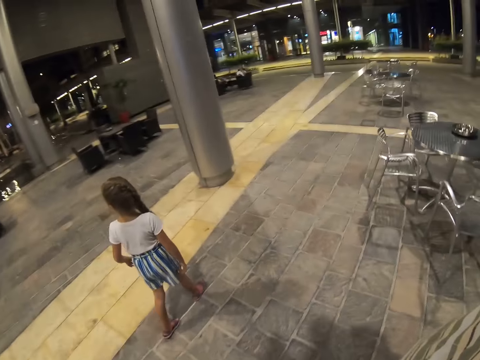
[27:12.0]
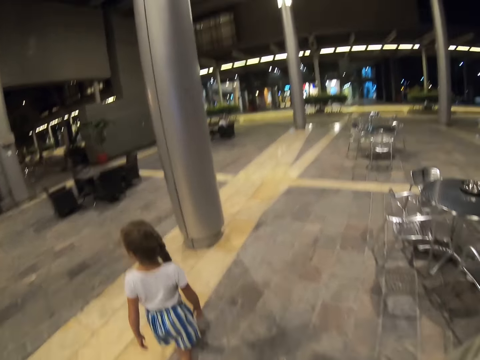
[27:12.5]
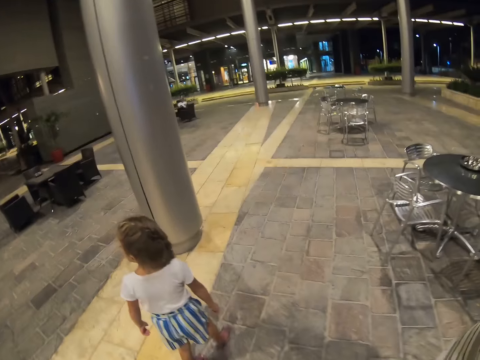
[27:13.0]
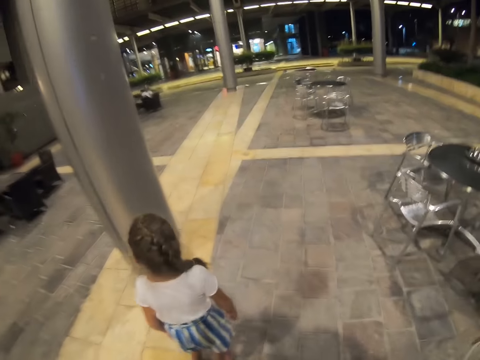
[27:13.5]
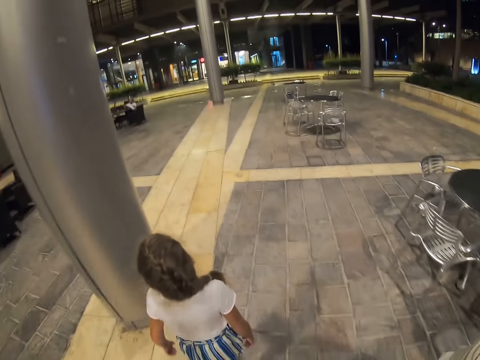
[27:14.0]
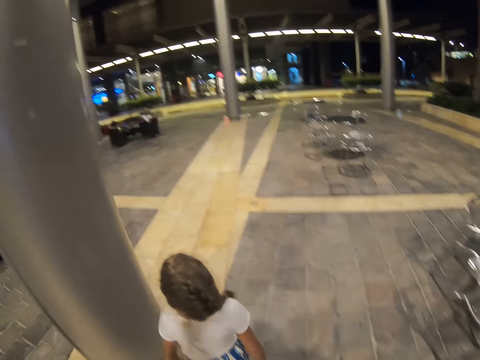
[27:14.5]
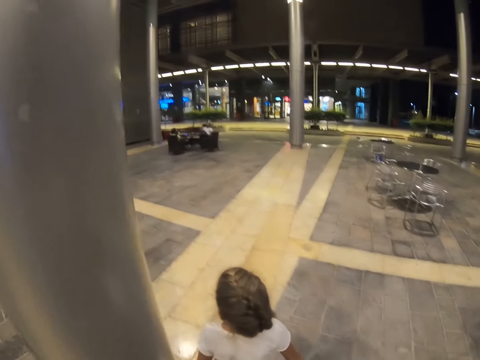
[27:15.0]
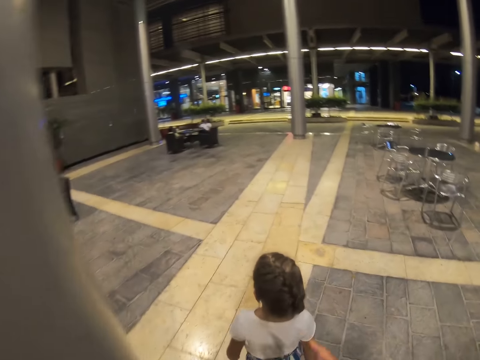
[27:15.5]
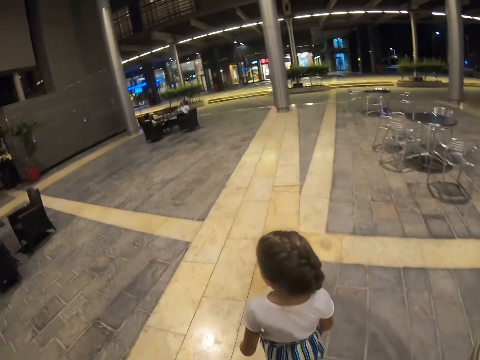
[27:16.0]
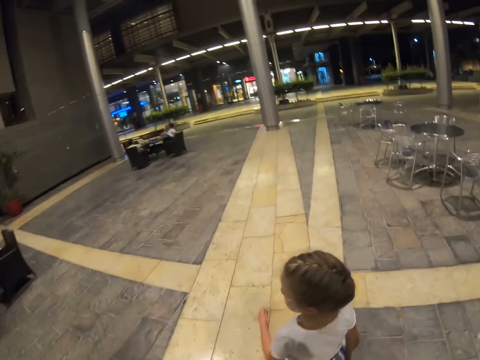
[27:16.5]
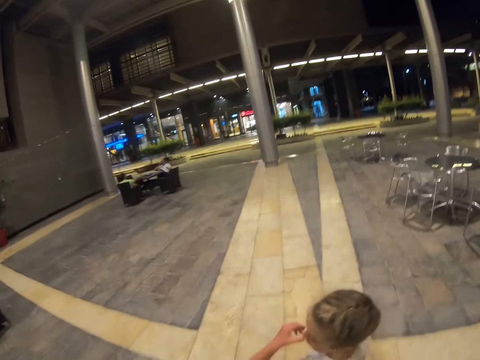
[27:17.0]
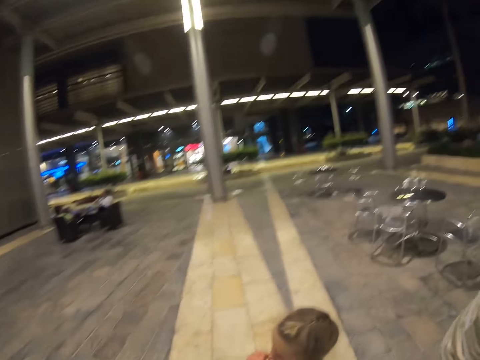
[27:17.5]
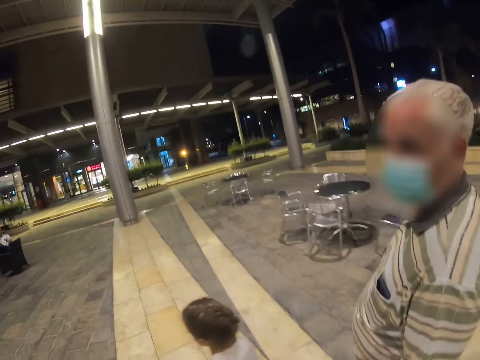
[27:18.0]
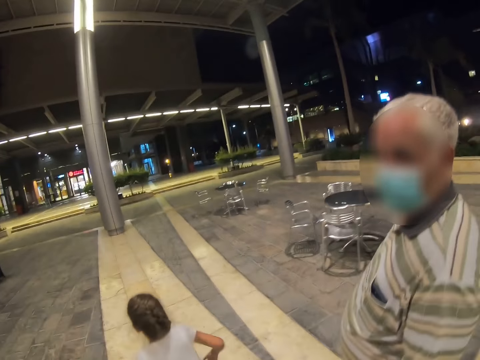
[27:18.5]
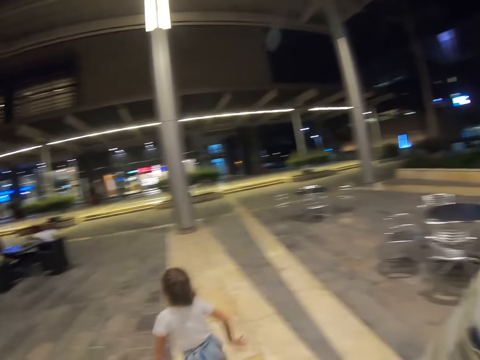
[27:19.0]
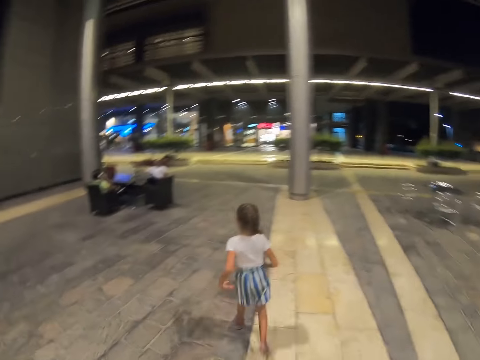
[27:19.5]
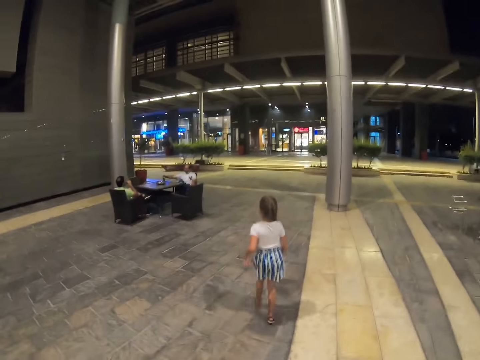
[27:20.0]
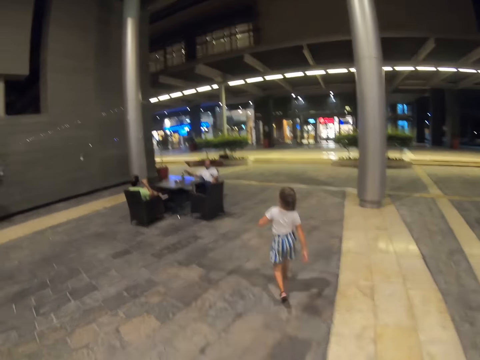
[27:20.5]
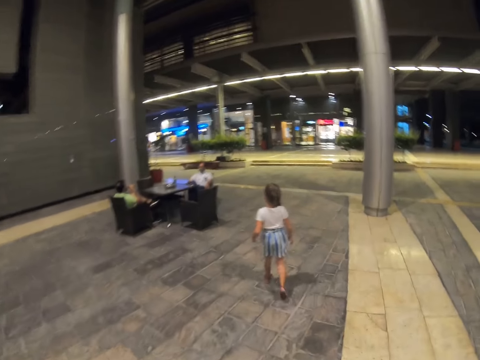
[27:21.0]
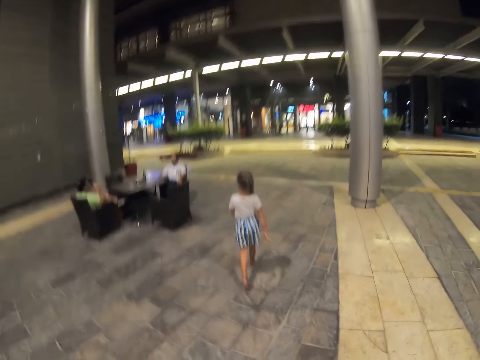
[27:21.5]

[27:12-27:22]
The camera wearer walks towards the supermarket.

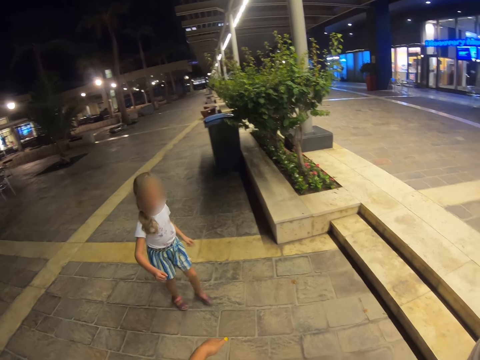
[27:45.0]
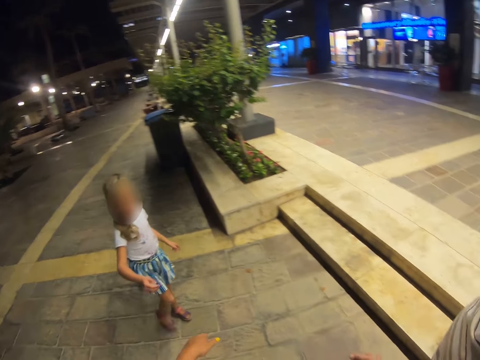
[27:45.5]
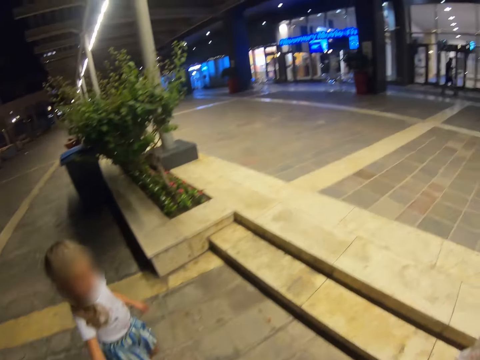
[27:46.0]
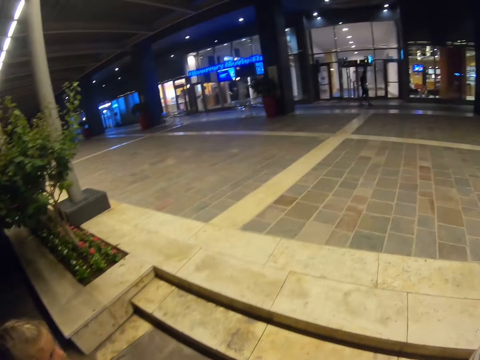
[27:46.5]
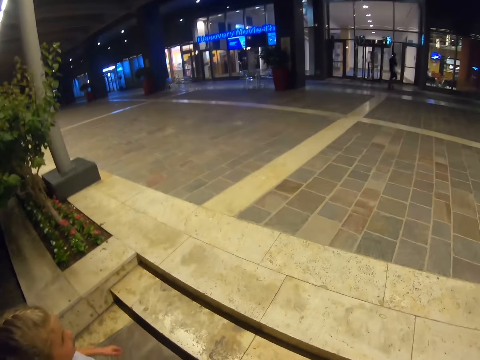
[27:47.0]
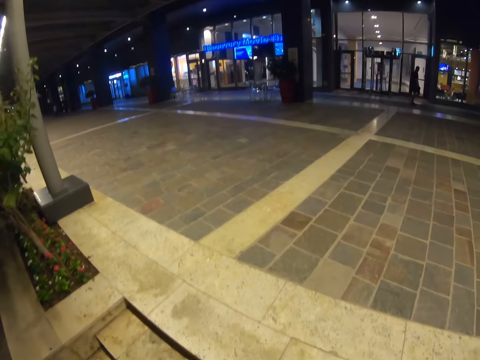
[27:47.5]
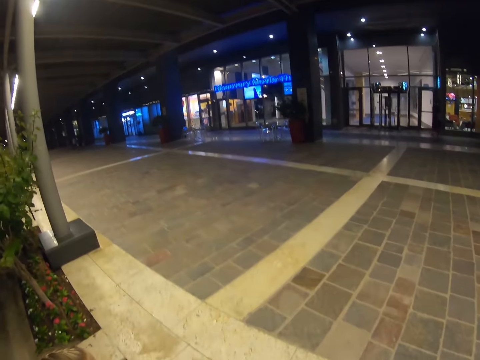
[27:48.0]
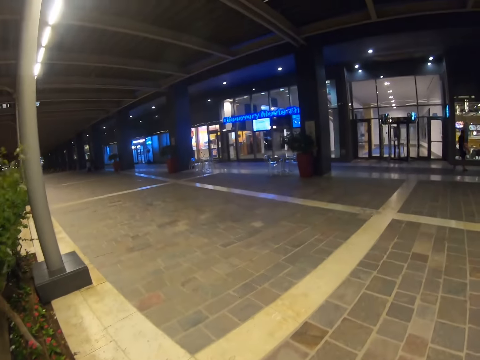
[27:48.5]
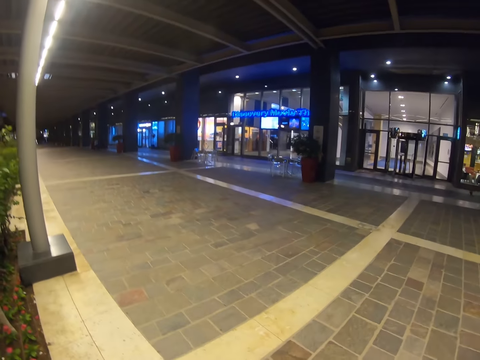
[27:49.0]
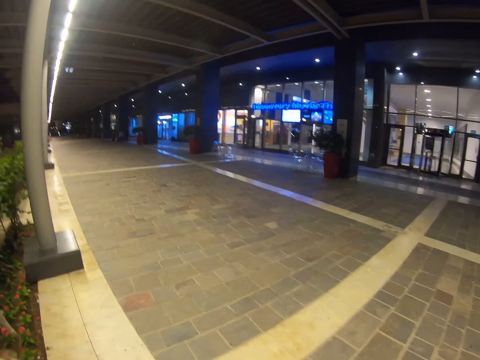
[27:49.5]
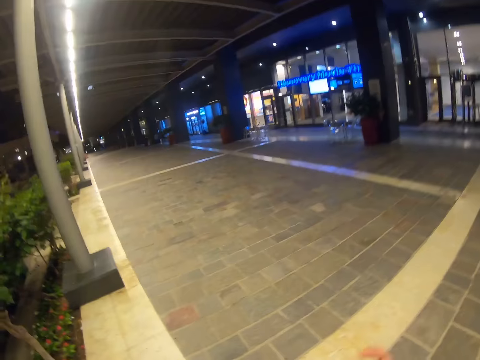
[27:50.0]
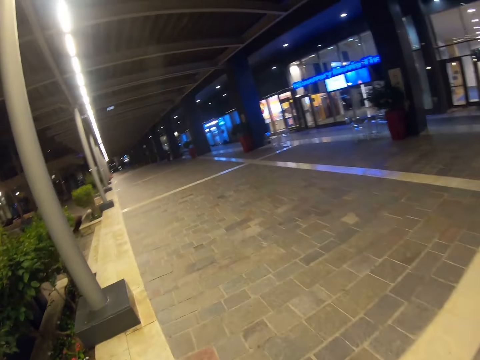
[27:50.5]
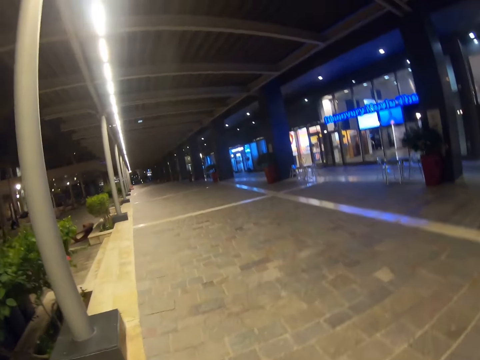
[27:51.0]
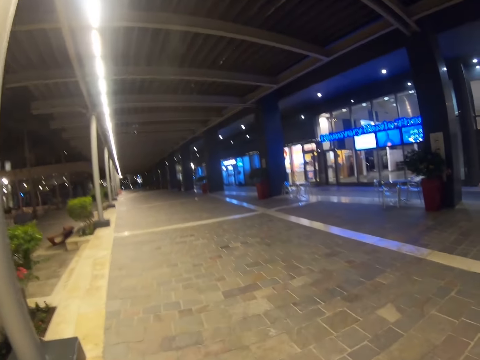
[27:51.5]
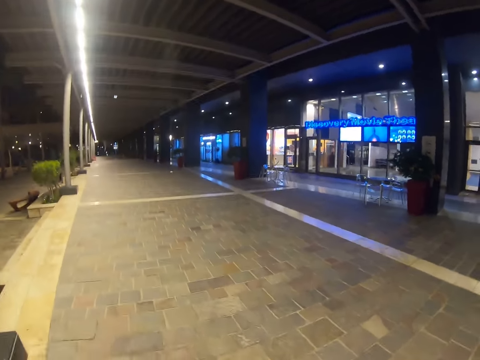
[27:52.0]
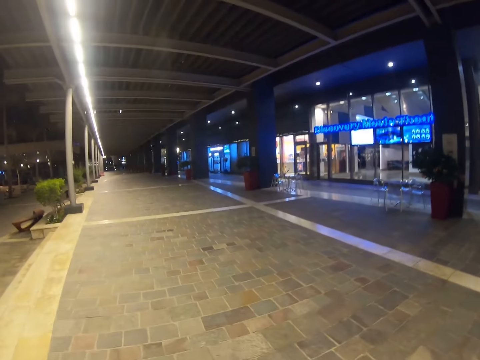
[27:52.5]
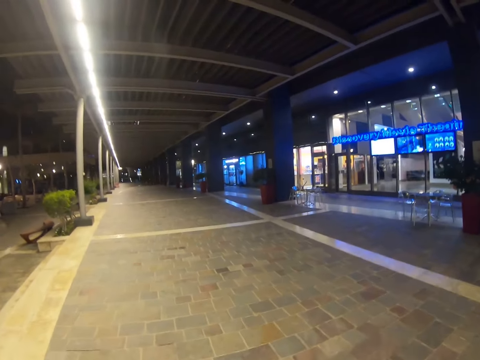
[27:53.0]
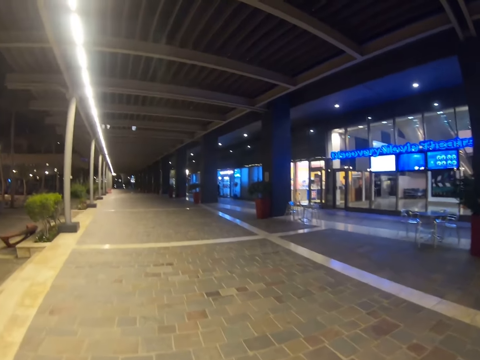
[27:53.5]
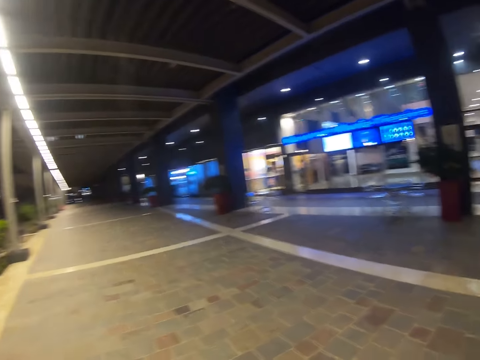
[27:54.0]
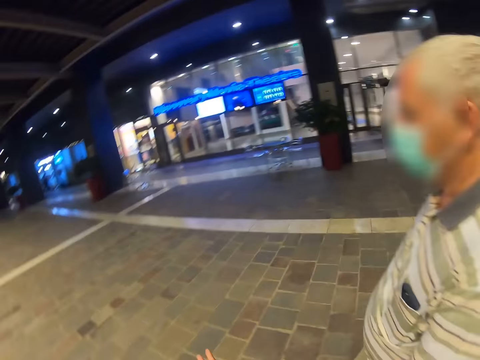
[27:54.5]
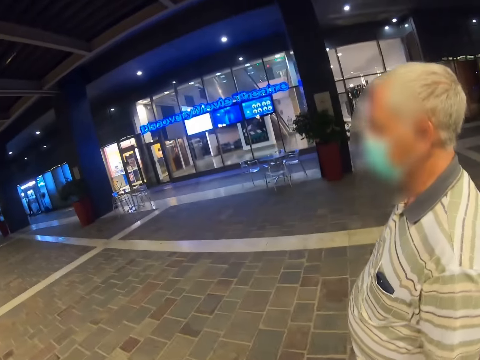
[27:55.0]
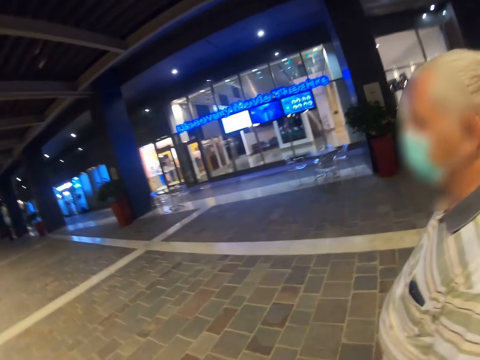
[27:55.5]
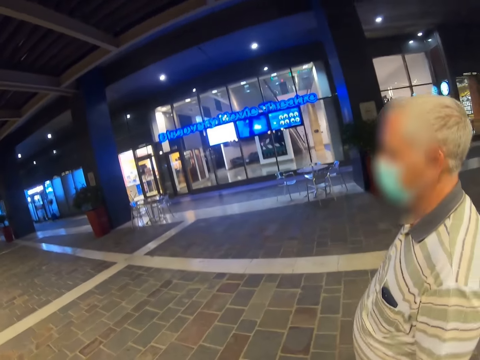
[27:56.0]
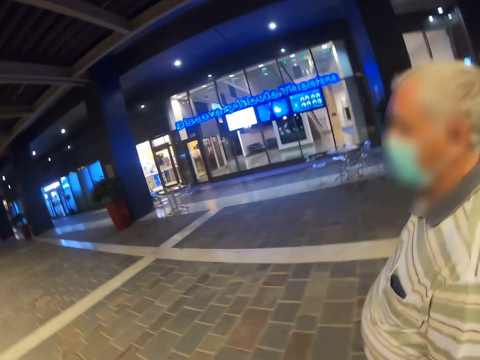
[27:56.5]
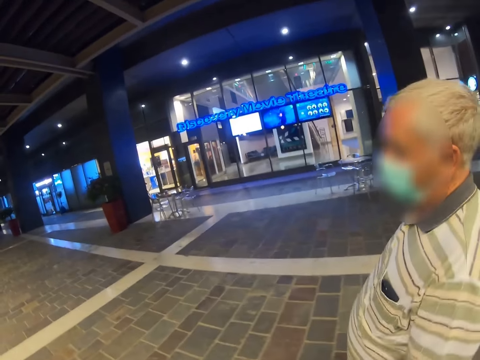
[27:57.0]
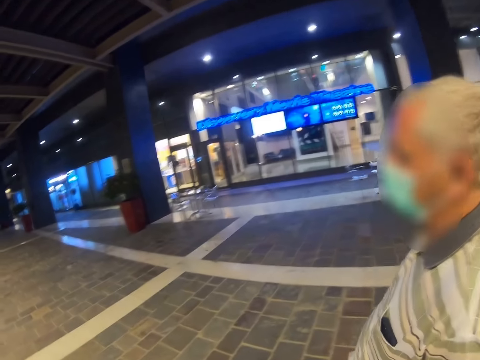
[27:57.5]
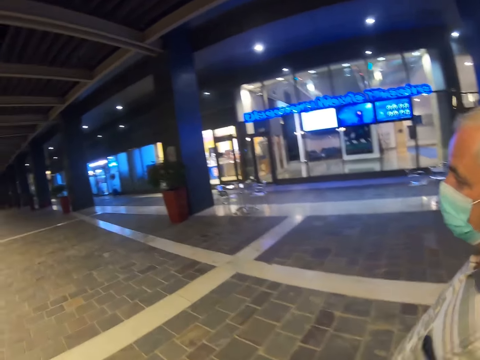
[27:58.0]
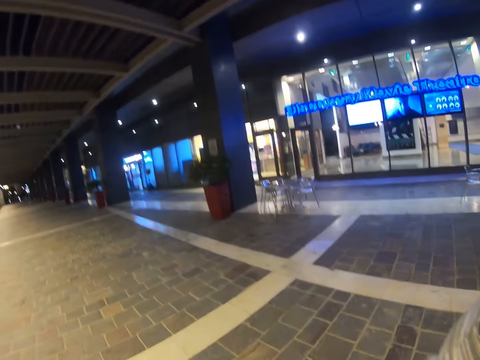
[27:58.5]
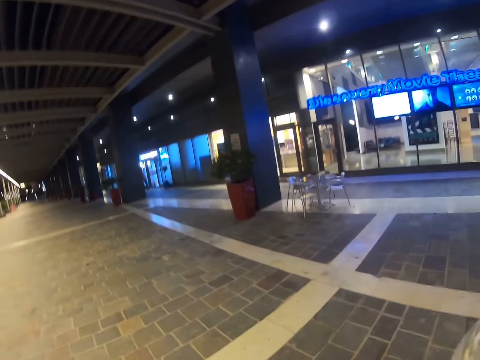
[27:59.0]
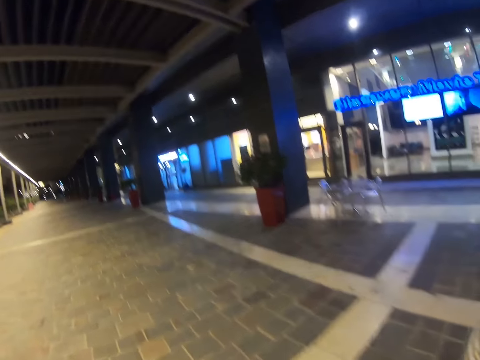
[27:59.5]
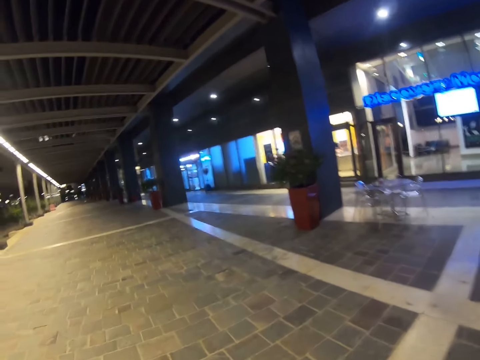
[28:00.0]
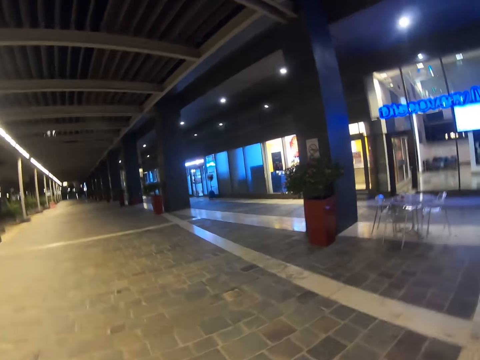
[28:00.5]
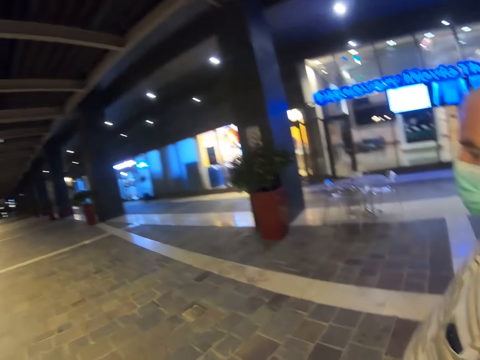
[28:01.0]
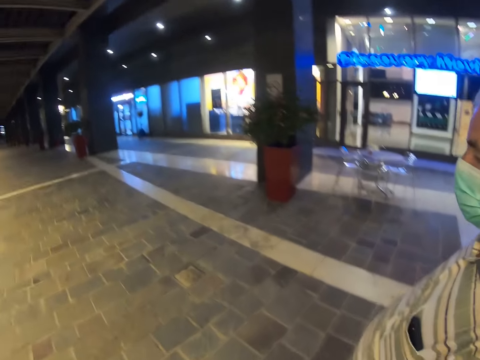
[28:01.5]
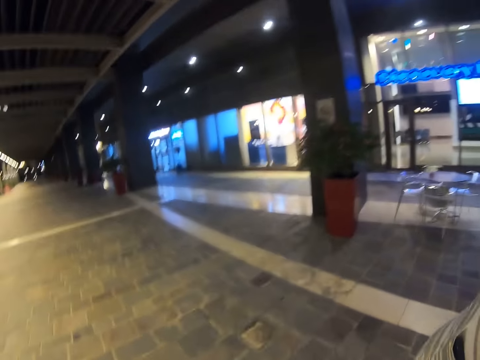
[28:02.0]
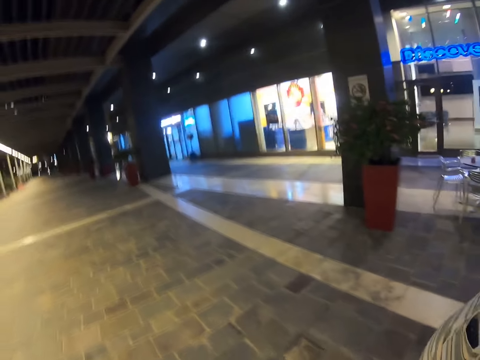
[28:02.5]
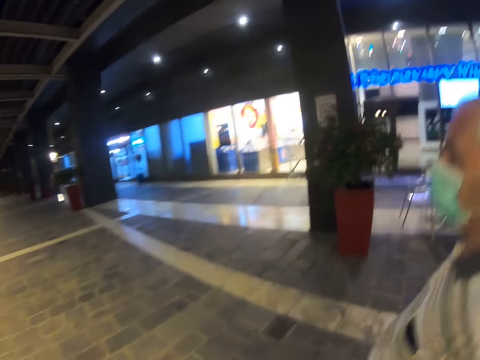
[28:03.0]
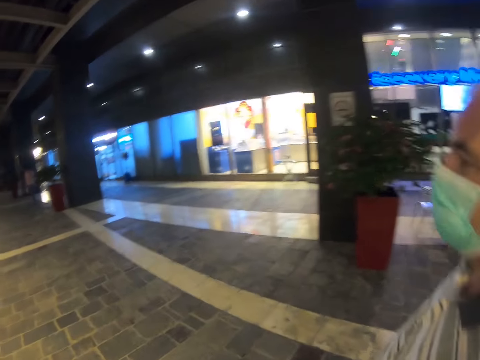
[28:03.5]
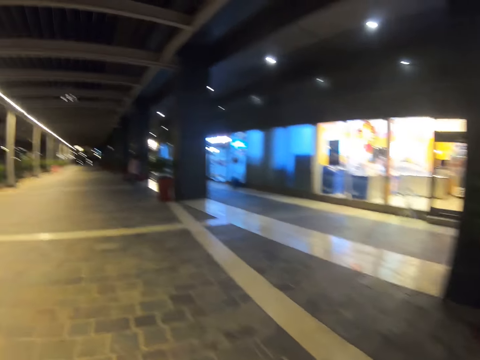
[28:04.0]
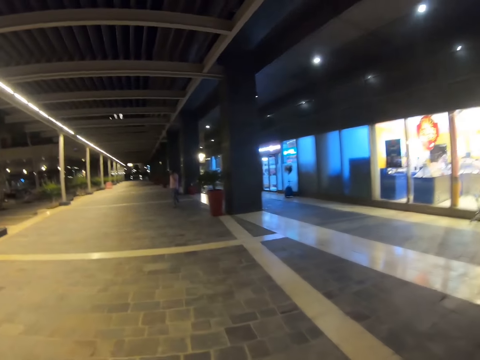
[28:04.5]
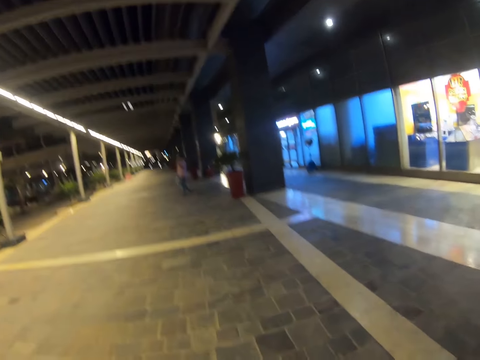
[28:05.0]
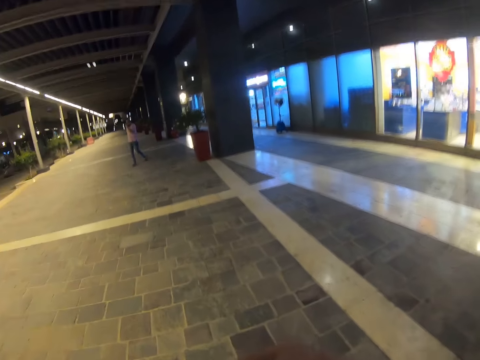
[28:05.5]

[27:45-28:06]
The camera wearer holds a person's hand. They walk across the pavement. They look around.
